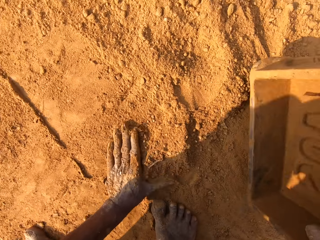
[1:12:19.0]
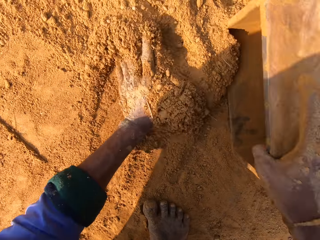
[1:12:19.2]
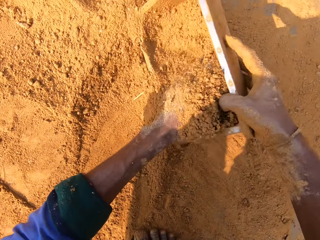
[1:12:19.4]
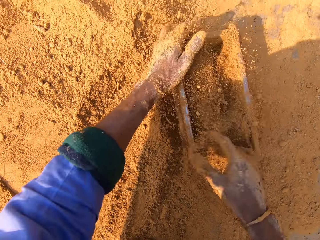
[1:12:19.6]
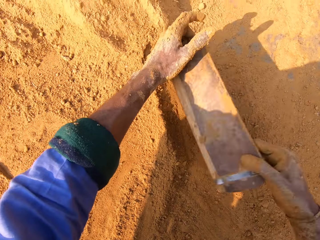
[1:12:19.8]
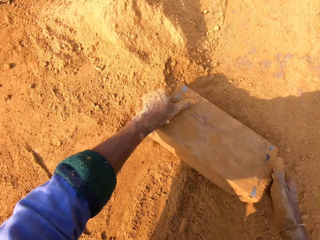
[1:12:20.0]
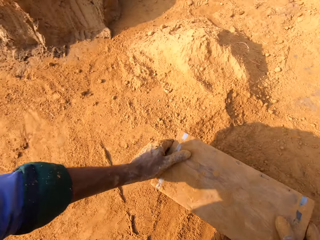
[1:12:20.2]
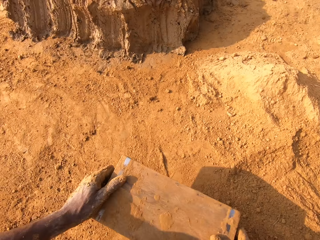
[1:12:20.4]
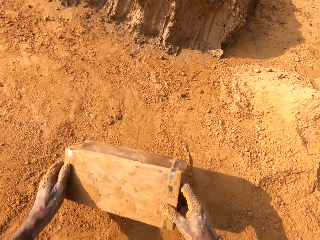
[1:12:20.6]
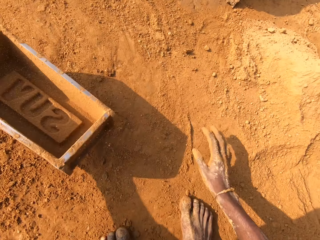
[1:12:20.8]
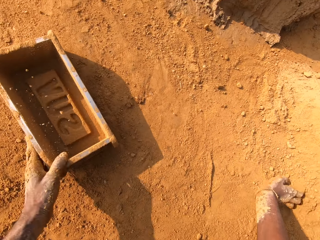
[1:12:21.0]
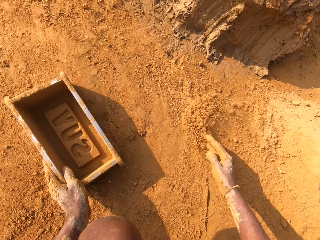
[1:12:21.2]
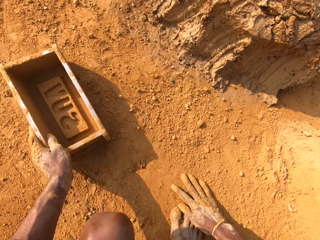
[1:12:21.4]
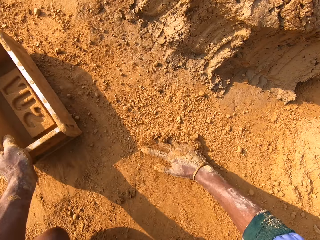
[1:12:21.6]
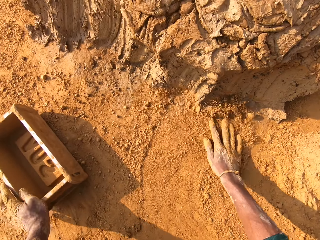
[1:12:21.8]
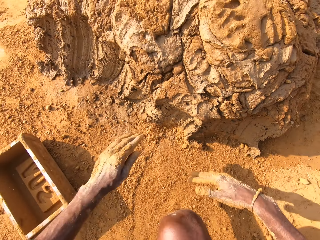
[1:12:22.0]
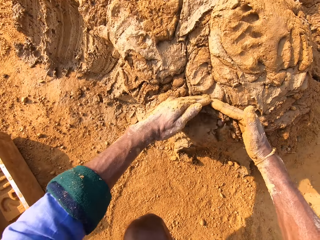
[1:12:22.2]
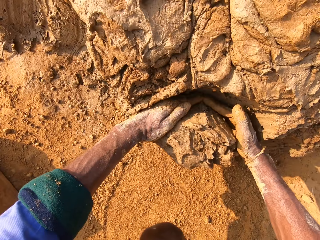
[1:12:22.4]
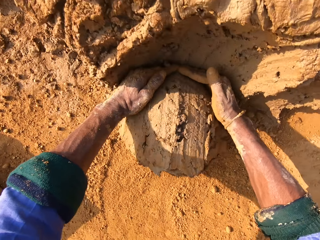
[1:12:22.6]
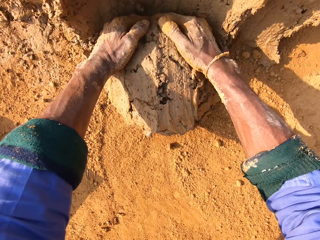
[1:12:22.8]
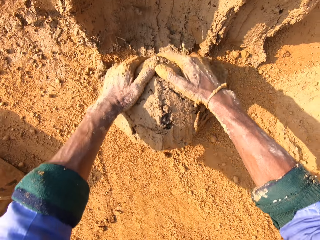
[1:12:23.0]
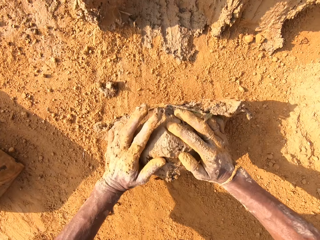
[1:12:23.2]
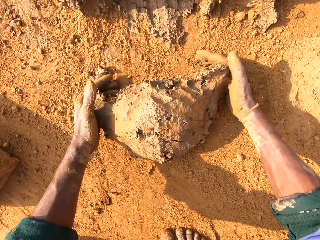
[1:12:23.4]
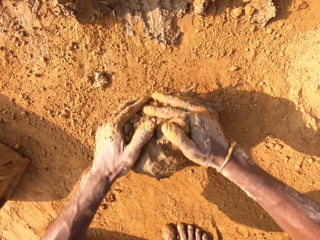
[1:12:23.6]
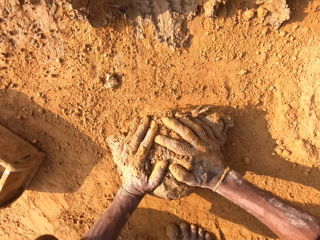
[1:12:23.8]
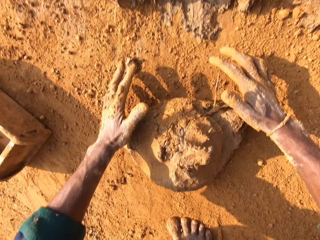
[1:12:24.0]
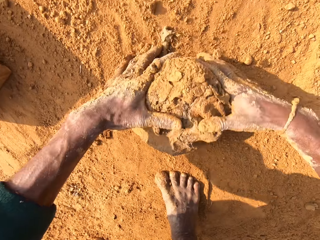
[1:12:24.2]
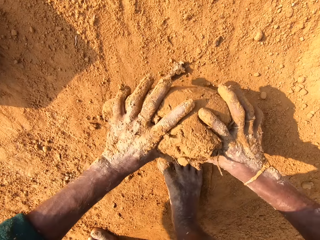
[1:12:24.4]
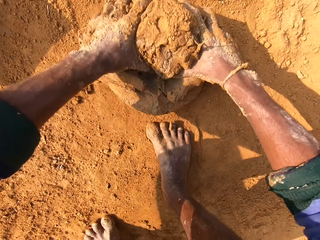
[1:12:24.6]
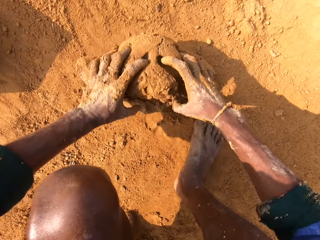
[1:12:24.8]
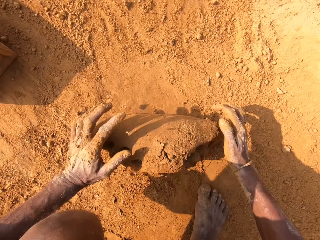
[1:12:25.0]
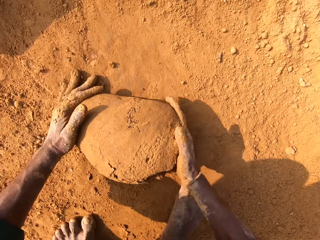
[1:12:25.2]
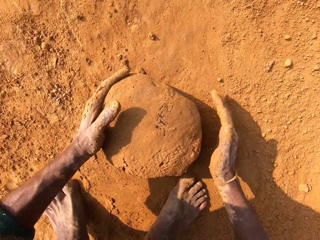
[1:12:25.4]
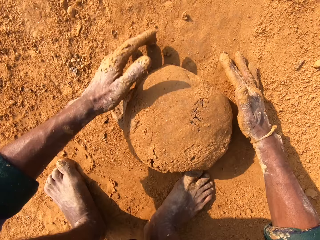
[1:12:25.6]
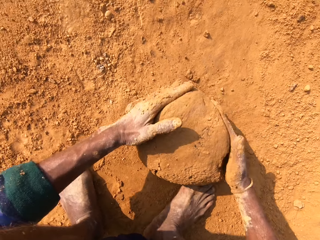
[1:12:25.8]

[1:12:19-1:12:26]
The camera wearer puts sand into the brick mold. They remove sand from the brick mold. They scoop the clay. They roll the clay.

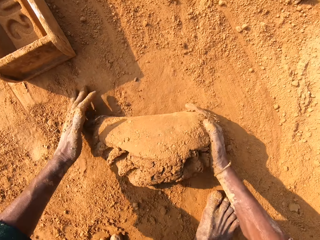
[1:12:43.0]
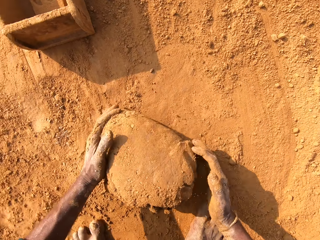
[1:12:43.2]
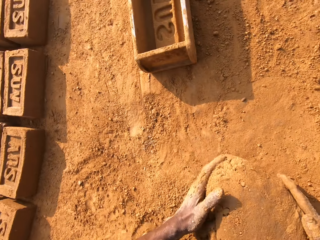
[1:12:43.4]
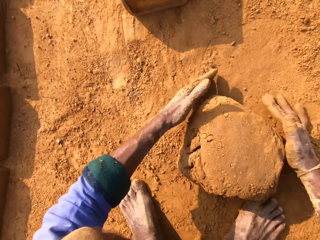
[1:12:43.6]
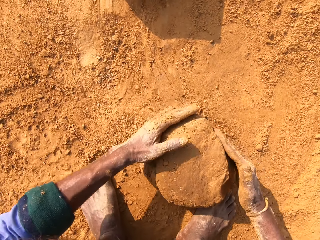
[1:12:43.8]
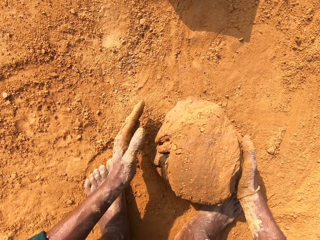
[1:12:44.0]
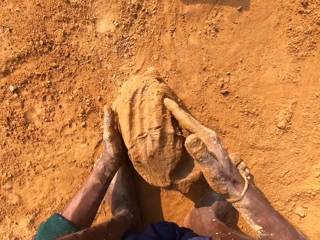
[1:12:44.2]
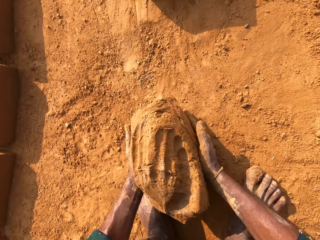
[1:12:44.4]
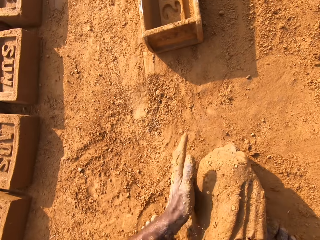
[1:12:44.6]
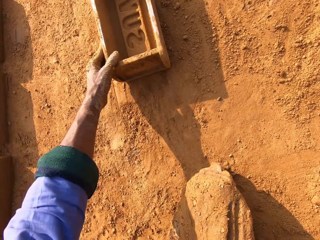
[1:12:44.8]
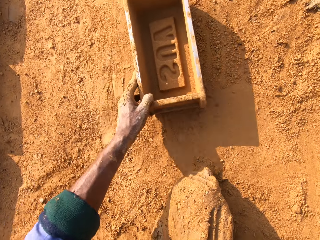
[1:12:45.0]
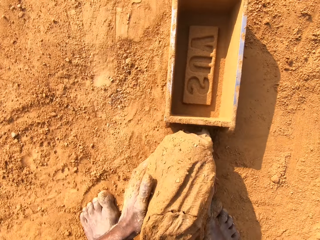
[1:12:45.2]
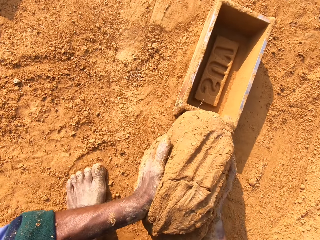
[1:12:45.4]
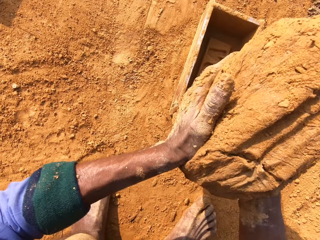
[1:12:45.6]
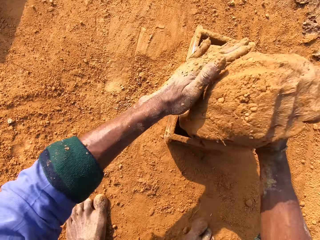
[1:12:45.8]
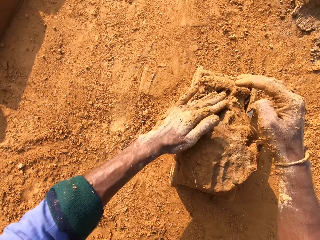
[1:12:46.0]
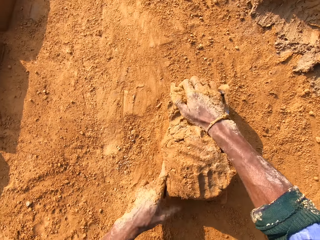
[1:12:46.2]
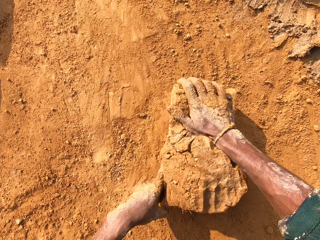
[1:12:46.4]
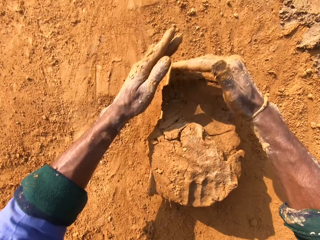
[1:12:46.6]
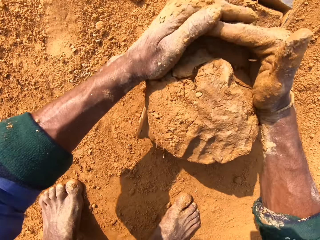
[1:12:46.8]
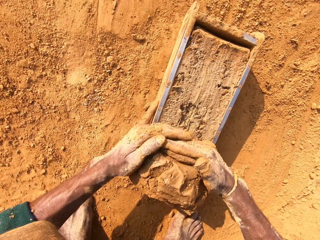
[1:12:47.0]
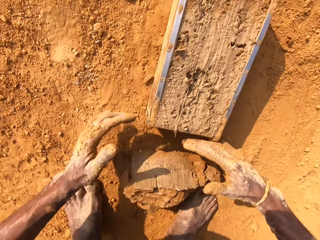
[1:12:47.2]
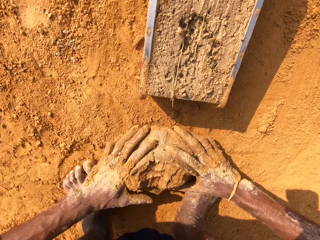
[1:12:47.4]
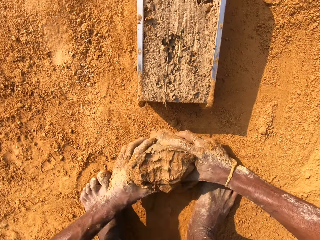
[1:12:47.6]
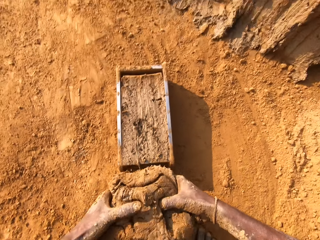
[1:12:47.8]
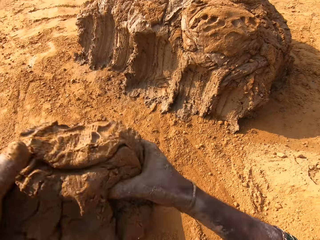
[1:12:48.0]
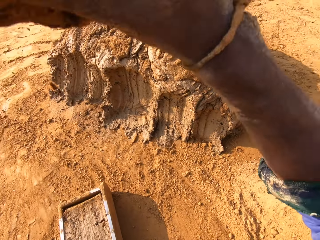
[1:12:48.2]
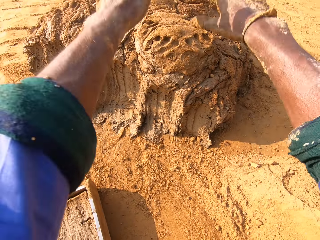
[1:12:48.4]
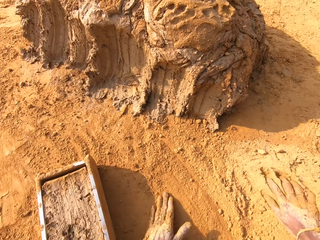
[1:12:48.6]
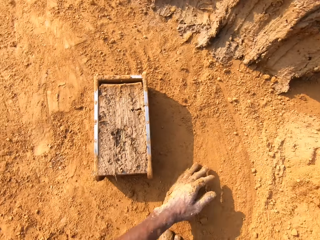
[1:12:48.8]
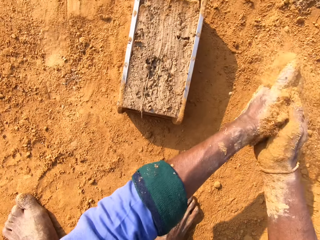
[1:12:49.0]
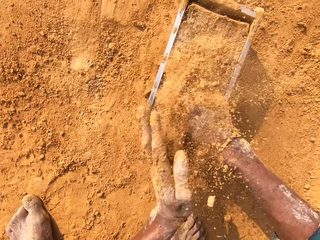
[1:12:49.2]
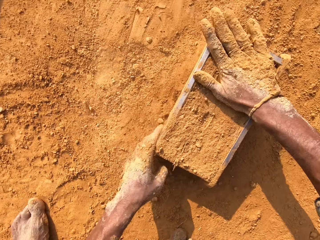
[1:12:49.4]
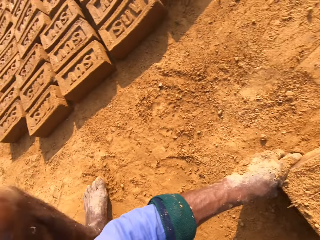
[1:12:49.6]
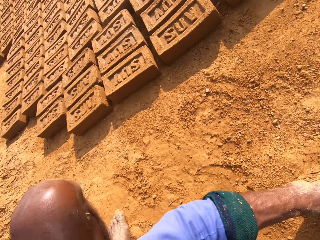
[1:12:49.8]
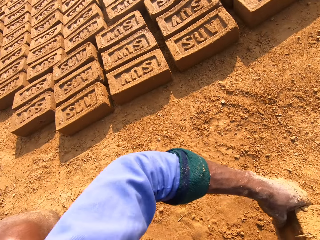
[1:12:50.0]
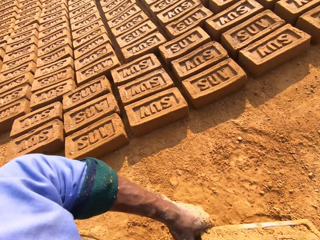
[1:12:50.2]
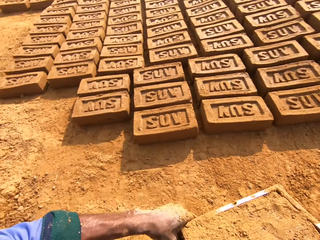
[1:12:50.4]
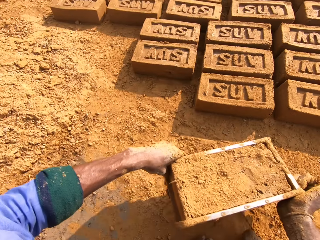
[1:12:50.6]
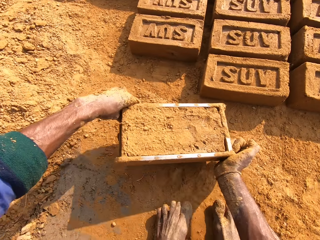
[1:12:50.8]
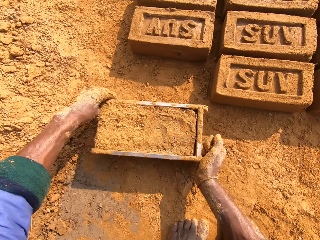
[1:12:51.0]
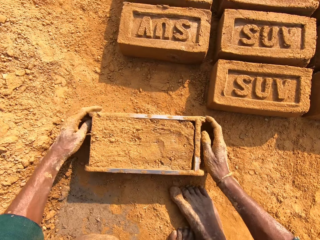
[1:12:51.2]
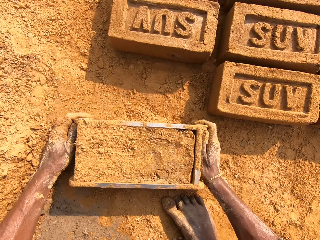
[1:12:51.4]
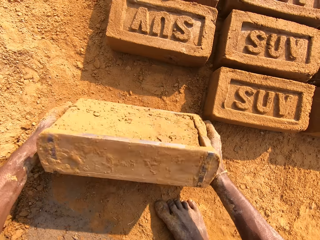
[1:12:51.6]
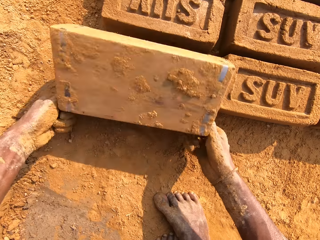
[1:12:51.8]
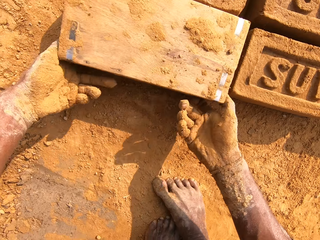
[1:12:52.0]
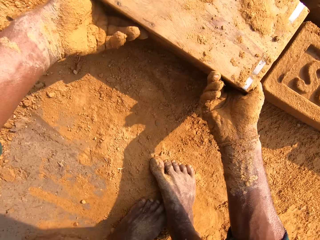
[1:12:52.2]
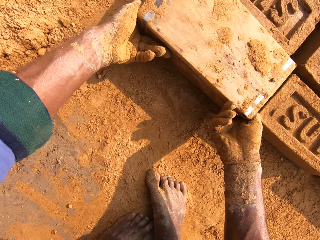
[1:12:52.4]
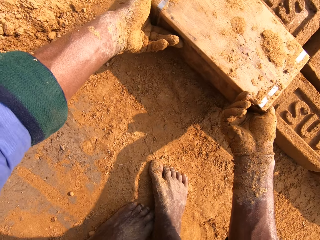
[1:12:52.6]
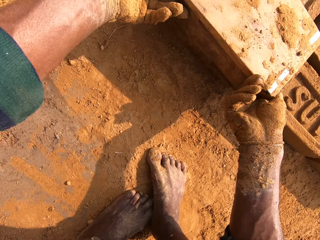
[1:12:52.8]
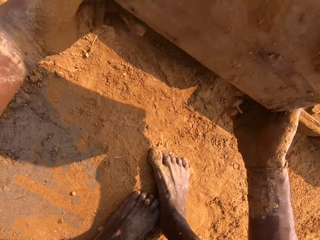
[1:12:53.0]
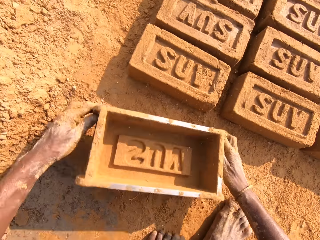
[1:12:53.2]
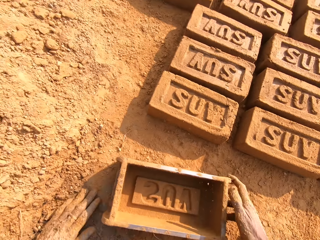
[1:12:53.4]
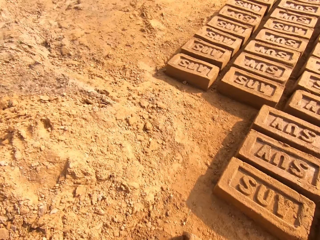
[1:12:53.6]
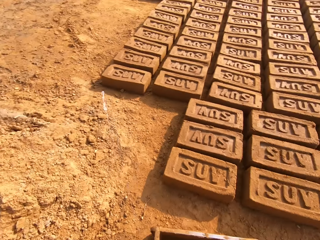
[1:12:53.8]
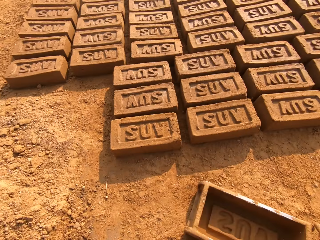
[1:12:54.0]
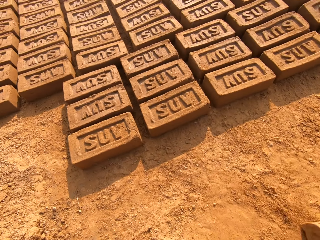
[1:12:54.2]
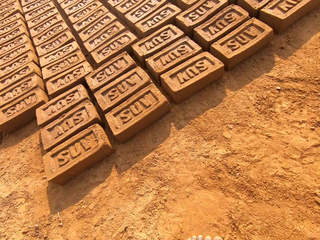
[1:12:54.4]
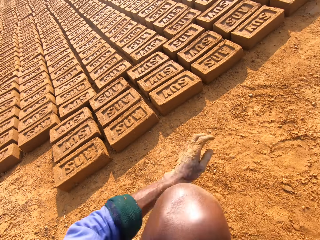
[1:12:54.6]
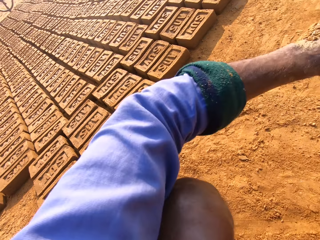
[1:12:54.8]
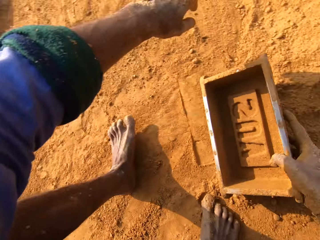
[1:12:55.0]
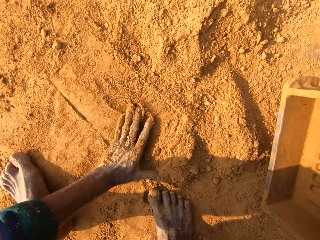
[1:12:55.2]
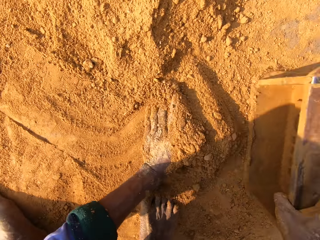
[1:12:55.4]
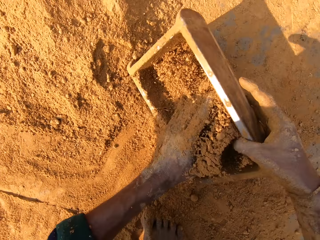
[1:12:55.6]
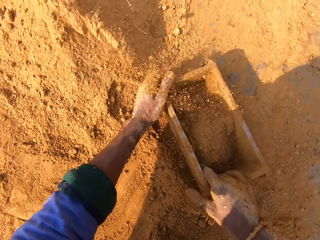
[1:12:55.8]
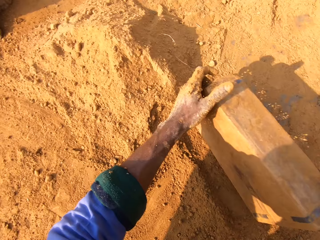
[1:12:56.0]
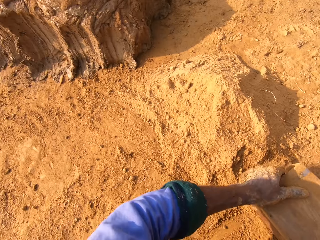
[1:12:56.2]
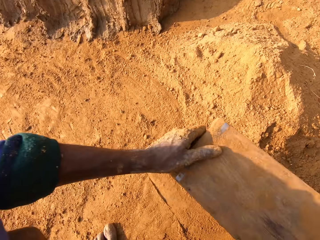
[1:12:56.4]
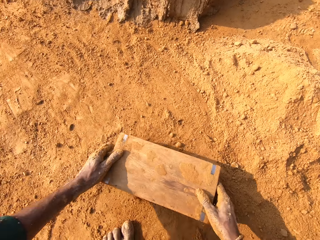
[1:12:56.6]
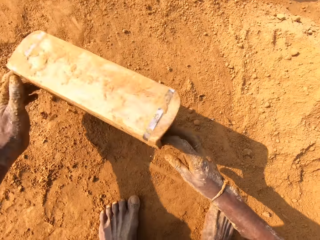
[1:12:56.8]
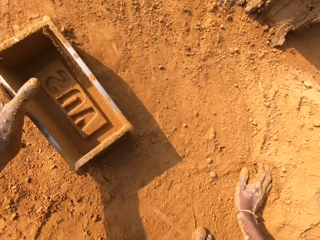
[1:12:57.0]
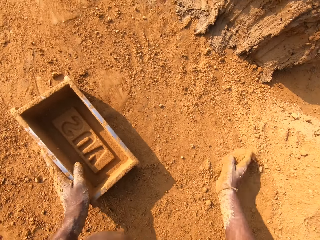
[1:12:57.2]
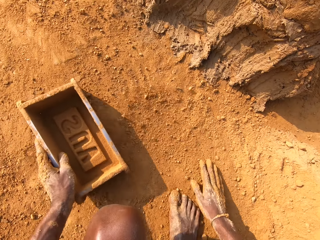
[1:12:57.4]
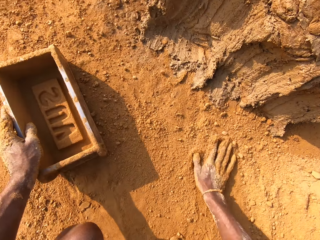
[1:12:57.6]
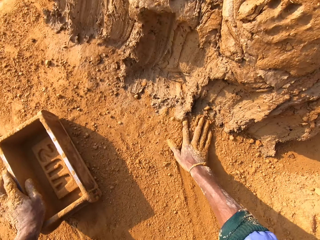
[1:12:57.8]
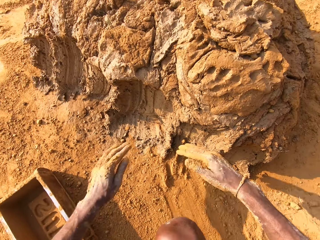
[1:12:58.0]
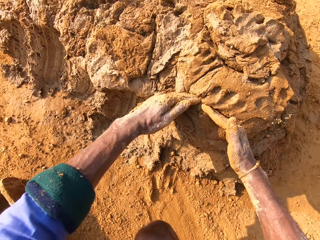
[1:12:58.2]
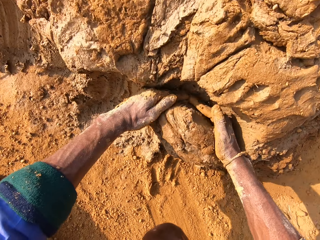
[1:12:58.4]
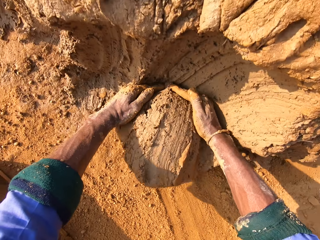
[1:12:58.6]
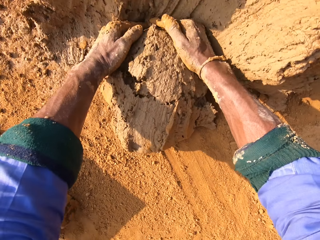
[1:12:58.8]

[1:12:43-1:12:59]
The camera wearer rolls the clay. They put the clay inside the brick mold. They cut the soil with hands. They remove excess clay. They put back the clay. They put sand on the brick mold. They put the clay brick on the ground. They put sand into the brick mold. They remove sand from the brick mold.
